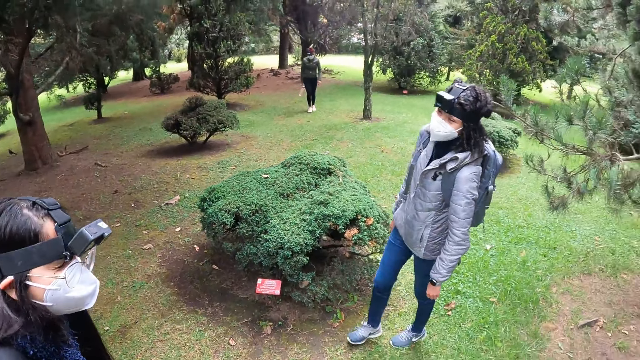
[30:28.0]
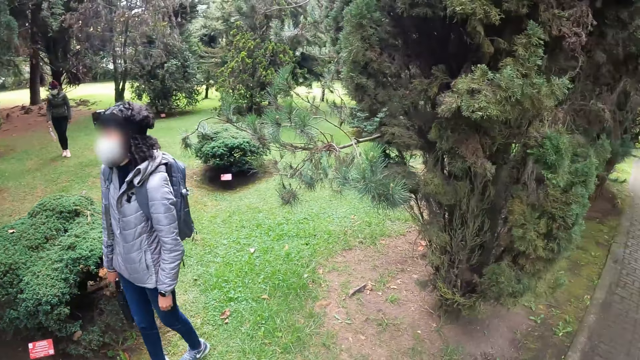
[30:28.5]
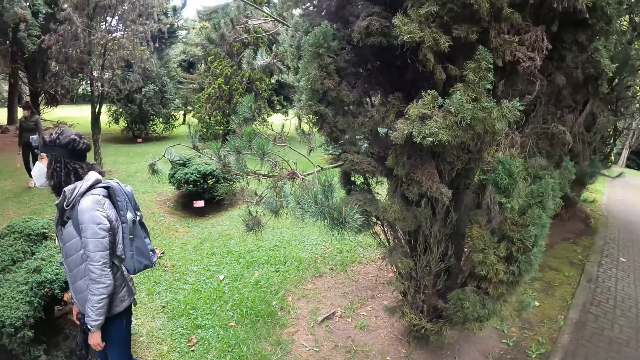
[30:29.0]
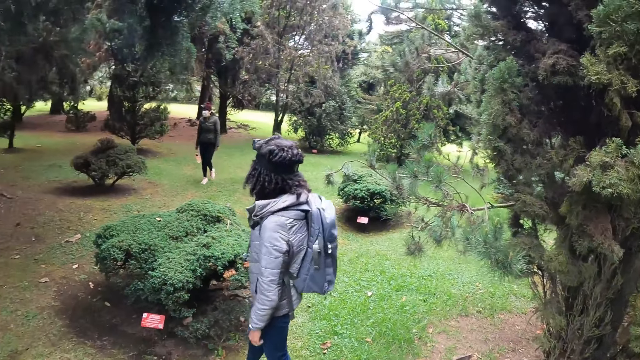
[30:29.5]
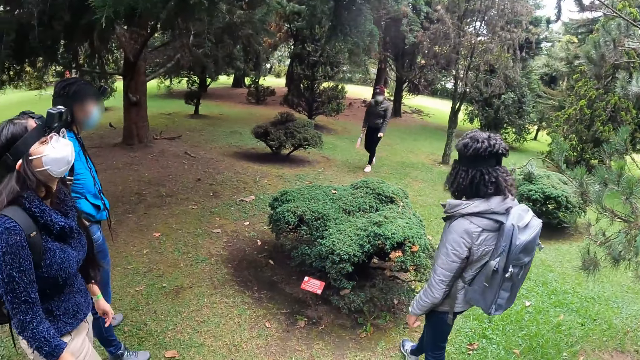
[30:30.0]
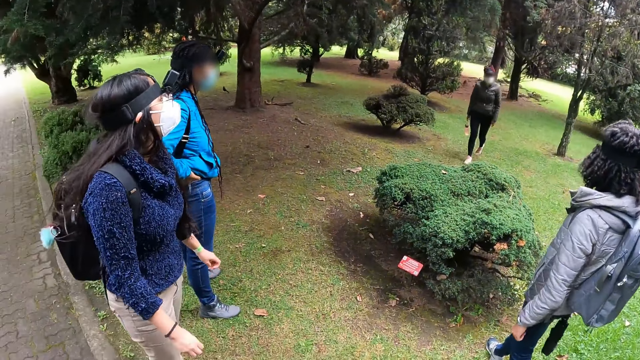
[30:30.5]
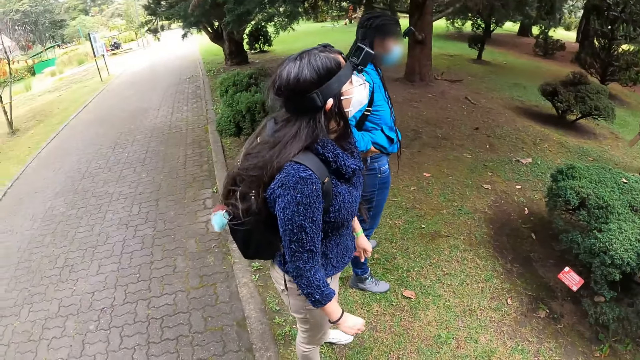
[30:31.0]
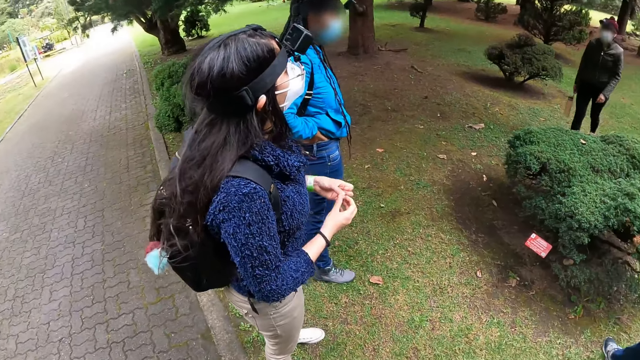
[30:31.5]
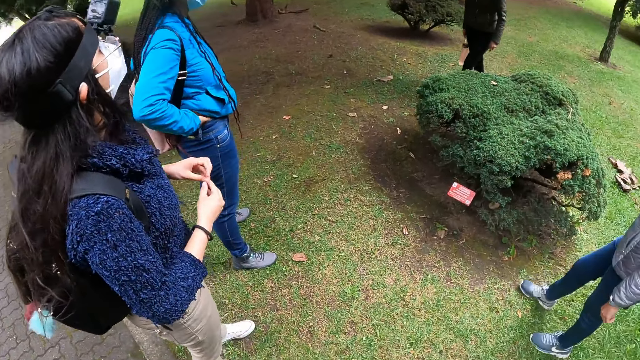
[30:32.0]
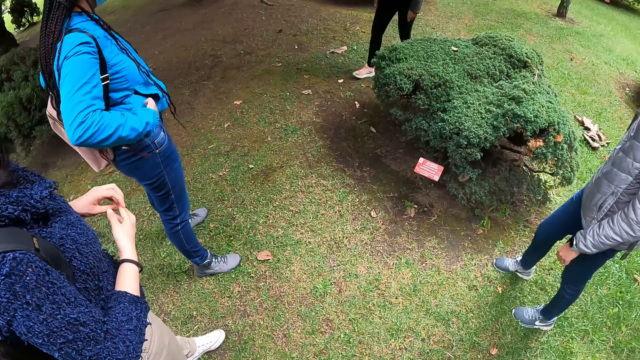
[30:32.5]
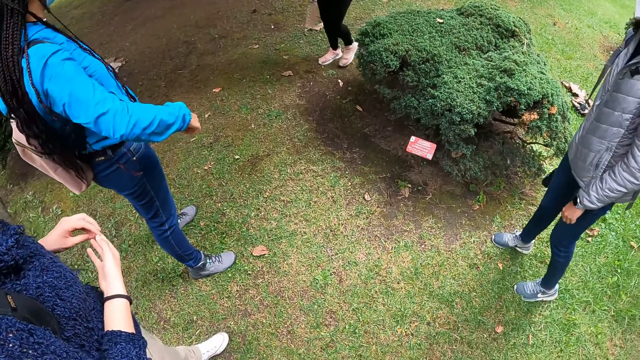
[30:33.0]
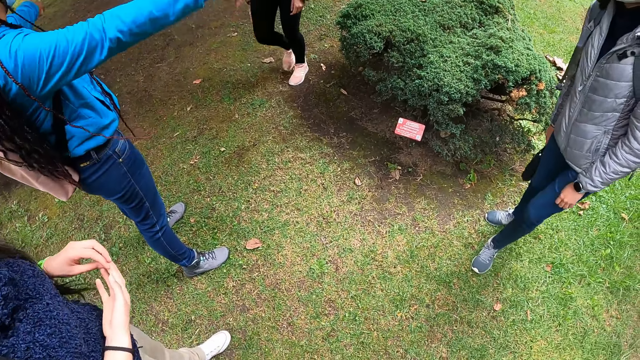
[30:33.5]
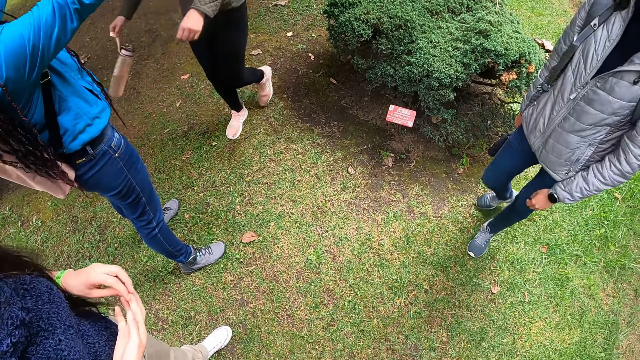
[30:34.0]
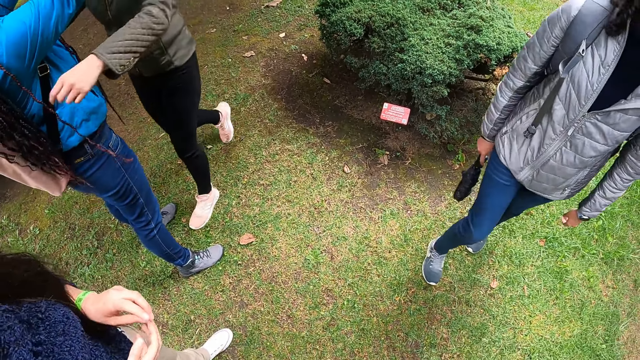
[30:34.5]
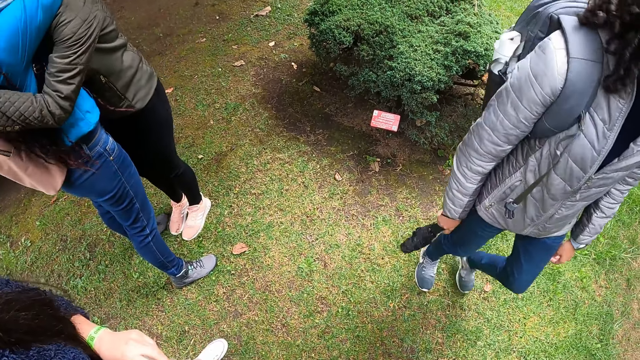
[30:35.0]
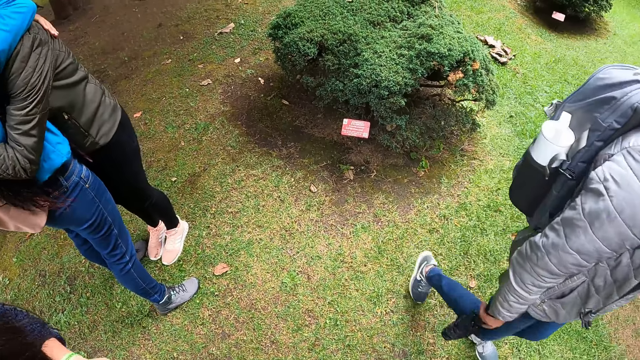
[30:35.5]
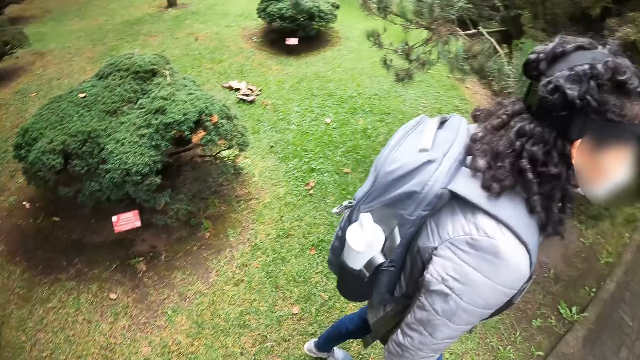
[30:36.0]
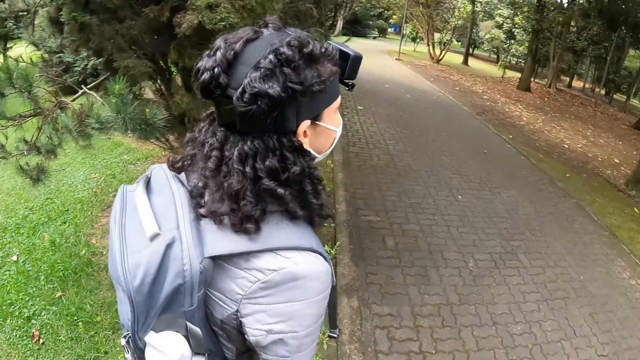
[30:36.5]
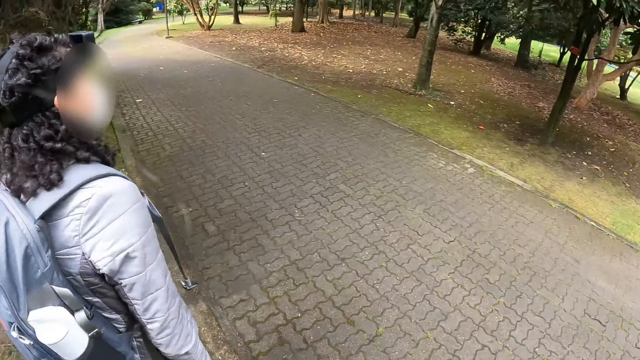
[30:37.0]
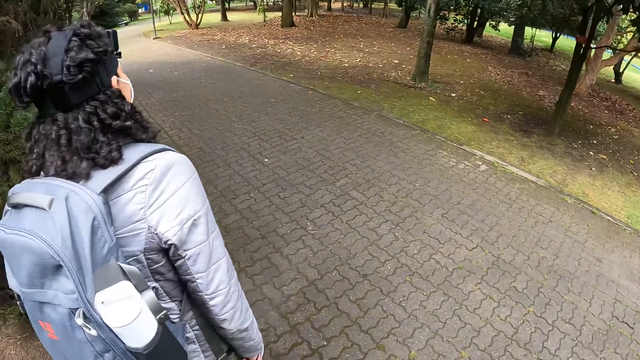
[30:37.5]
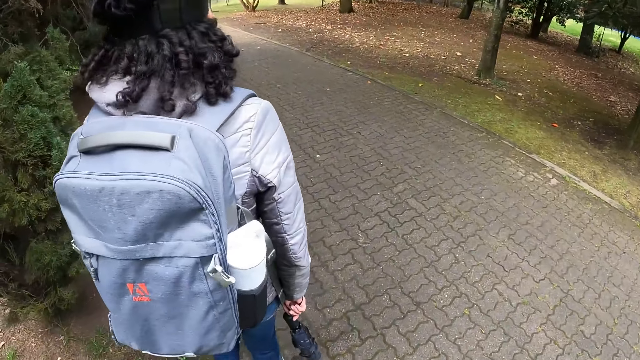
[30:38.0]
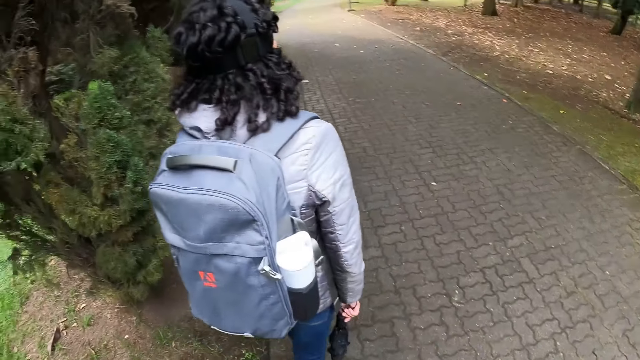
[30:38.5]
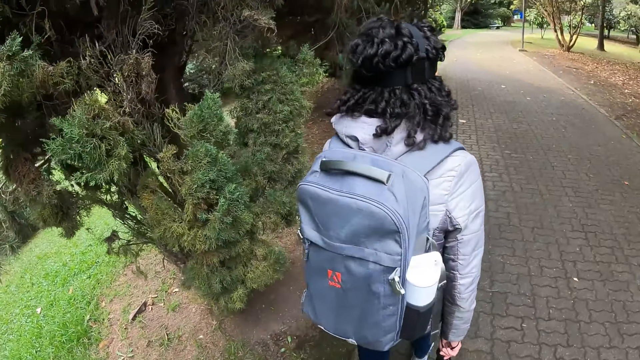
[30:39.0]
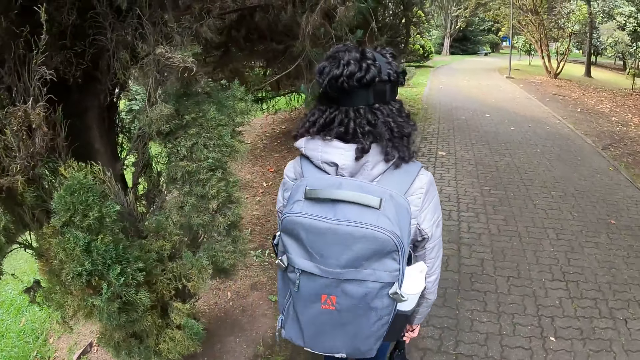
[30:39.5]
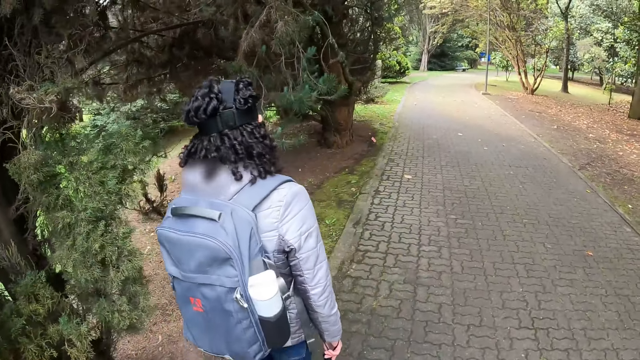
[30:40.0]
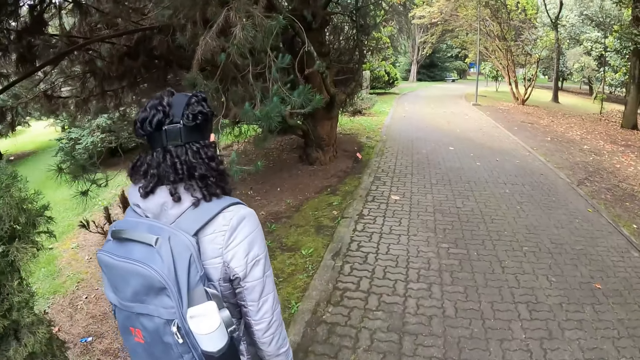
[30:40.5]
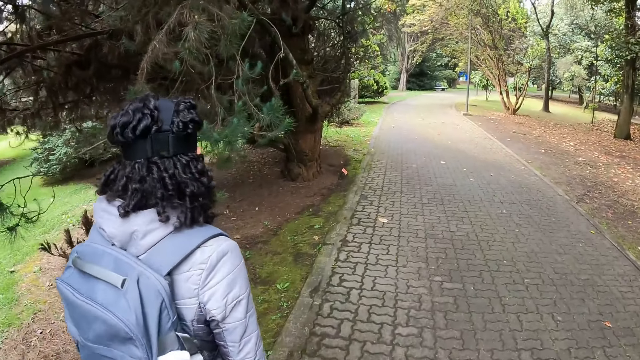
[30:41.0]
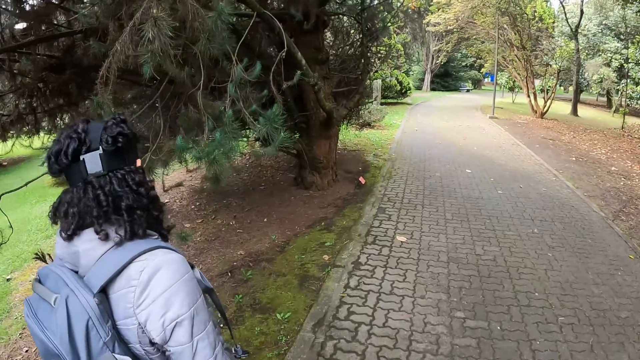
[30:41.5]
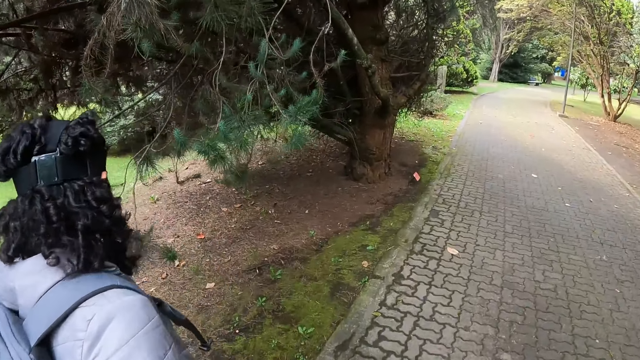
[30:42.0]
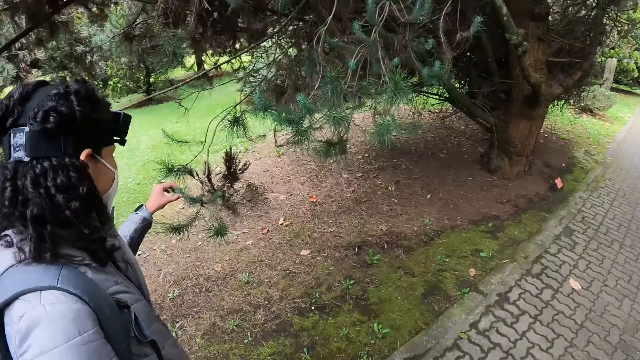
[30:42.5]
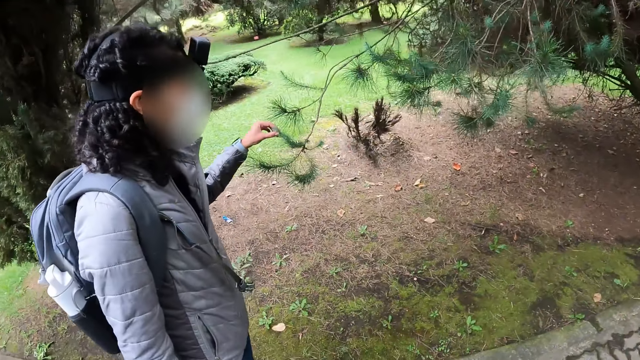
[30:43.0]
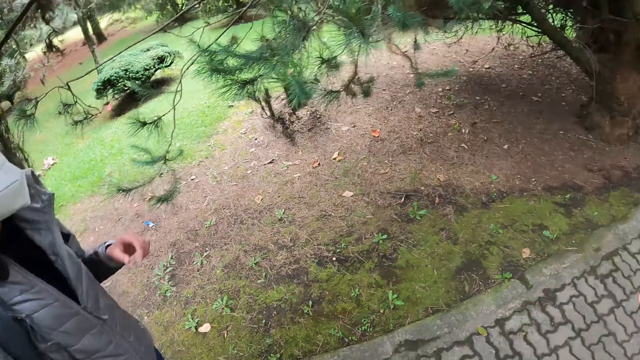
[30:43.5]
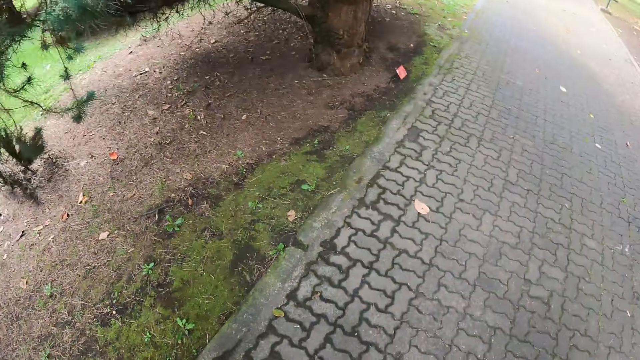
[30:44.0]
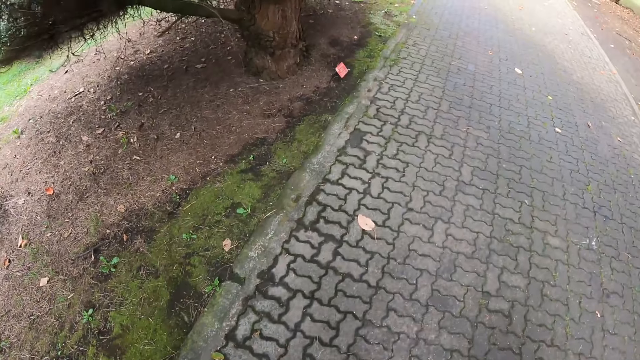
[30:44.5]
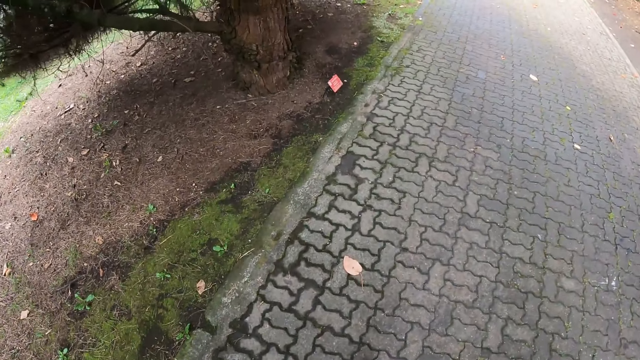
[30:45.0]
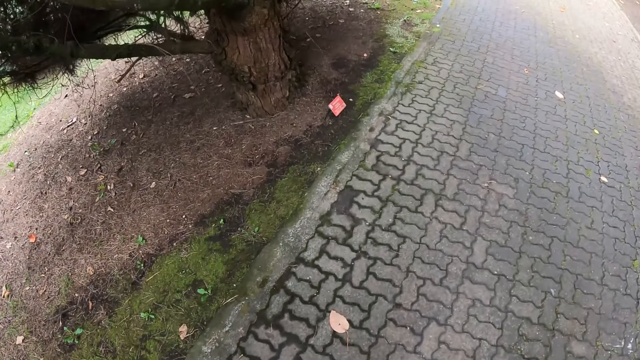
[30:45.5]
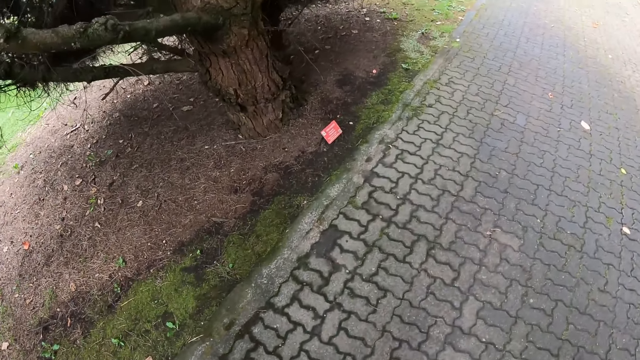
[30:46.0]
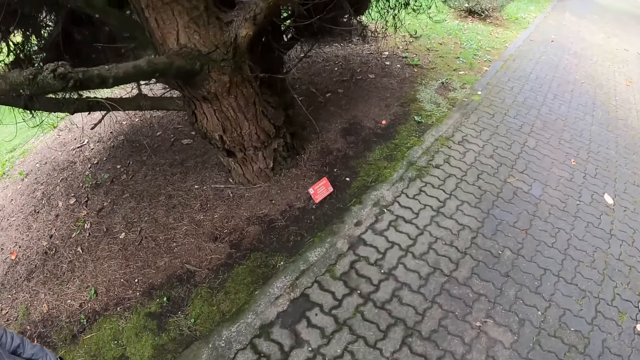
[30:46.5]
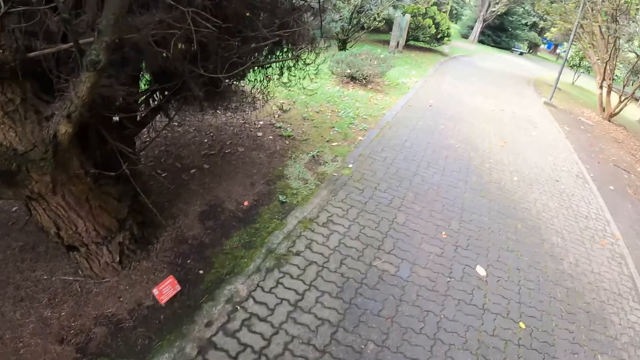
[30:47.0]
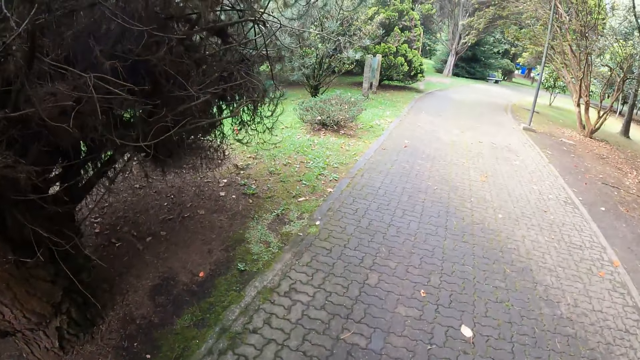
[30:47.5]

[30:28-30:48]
A woman hugs another woman. The camera wearer walks along the pathway with the first woman, a third woman, a fourth woman and the second woman. The fourth woman touches a tree branch on the yard with her left hand.
